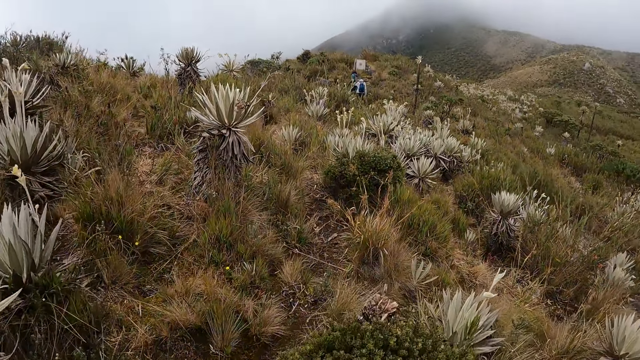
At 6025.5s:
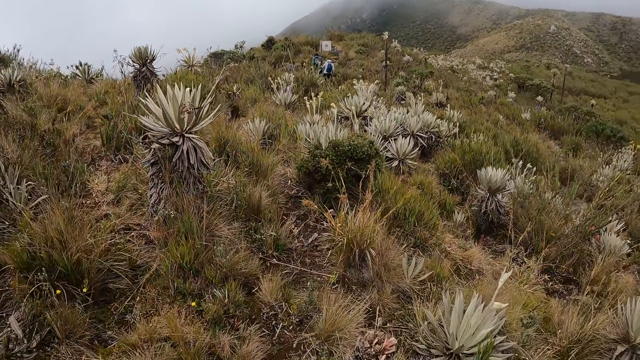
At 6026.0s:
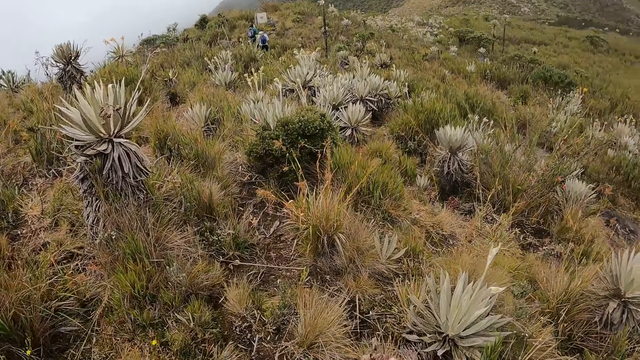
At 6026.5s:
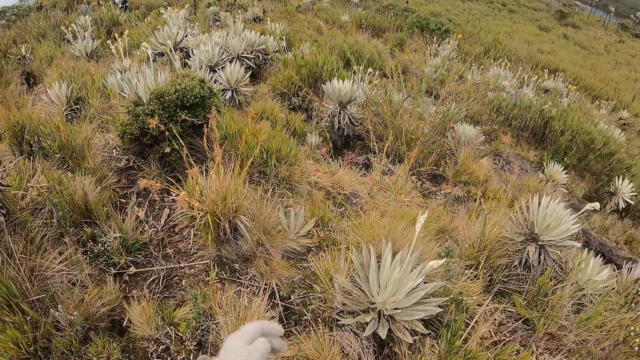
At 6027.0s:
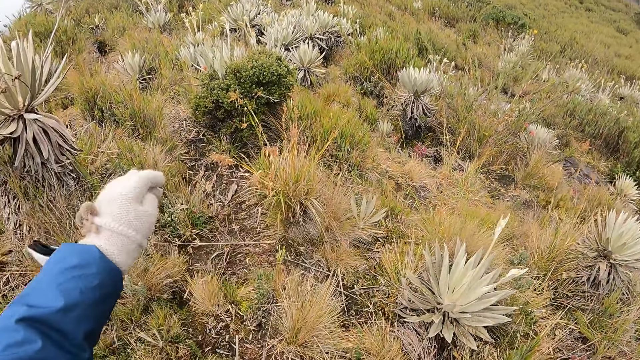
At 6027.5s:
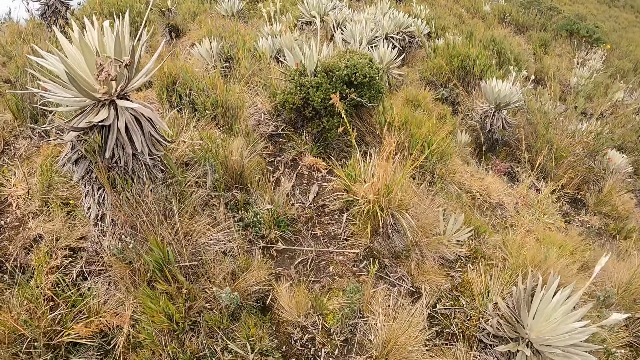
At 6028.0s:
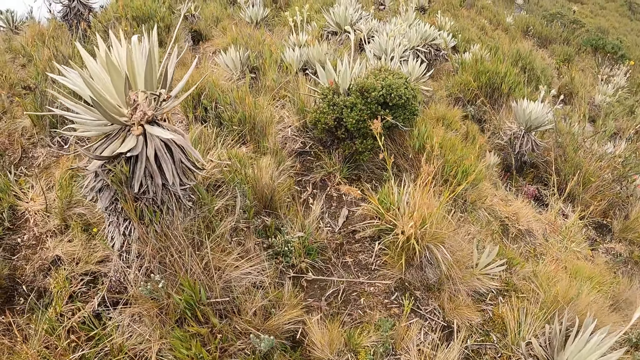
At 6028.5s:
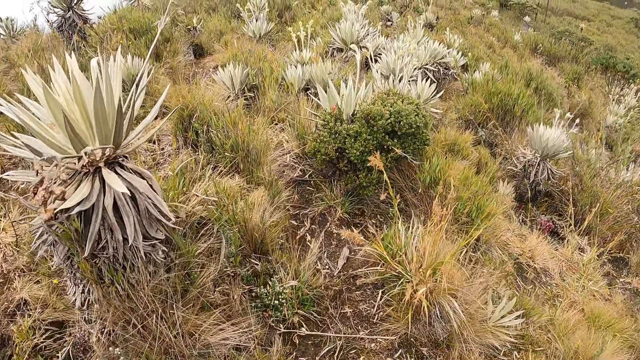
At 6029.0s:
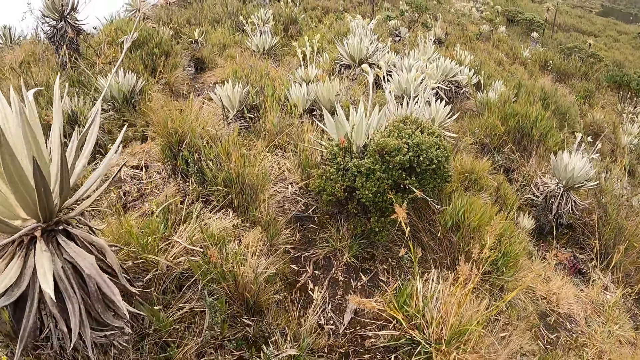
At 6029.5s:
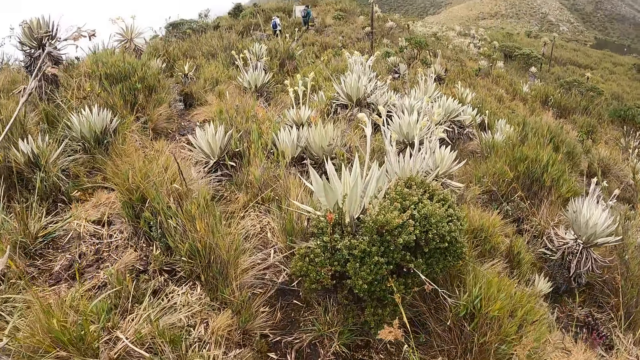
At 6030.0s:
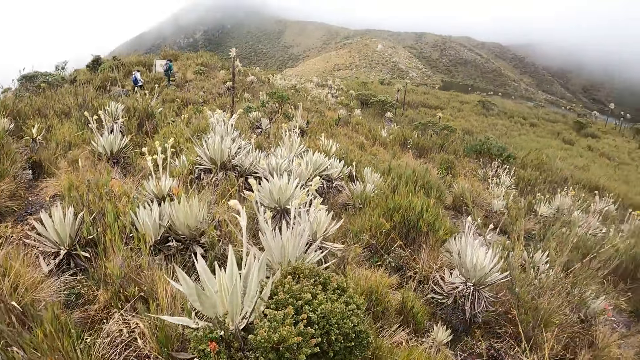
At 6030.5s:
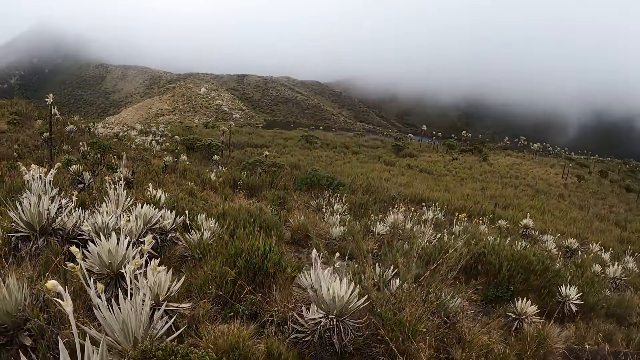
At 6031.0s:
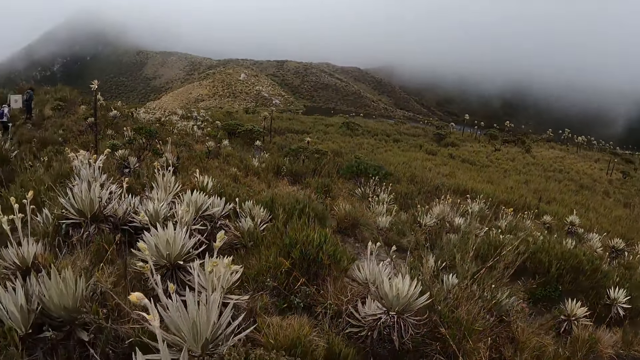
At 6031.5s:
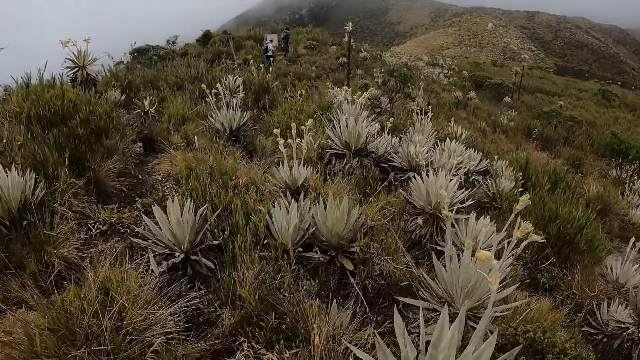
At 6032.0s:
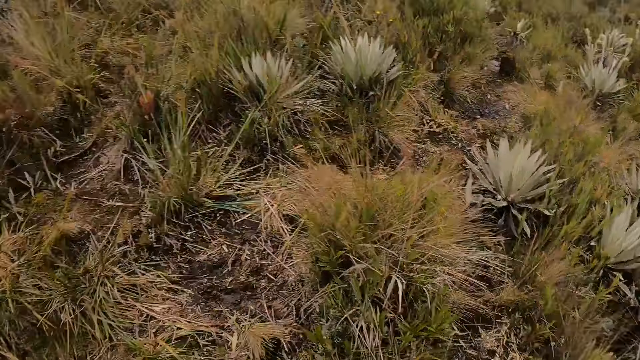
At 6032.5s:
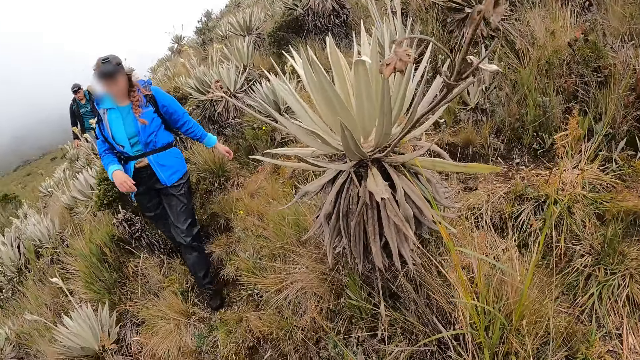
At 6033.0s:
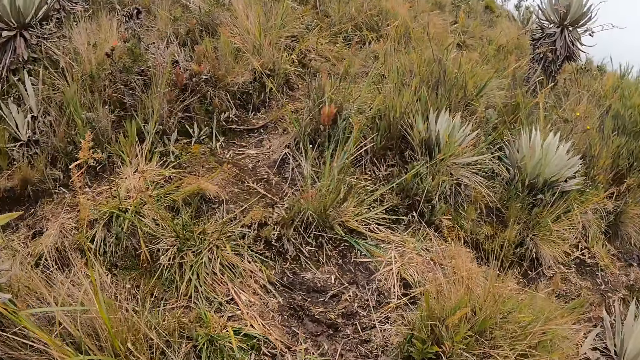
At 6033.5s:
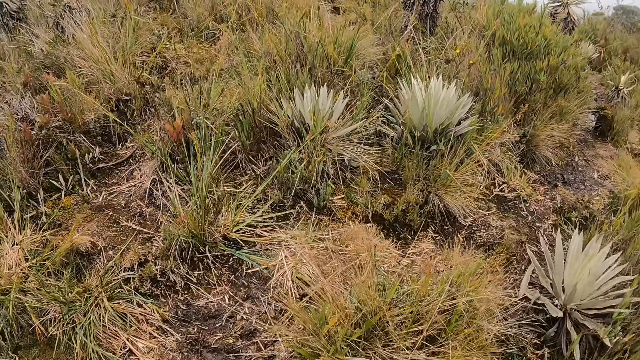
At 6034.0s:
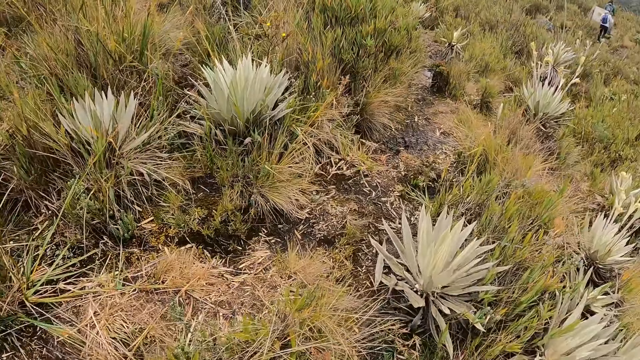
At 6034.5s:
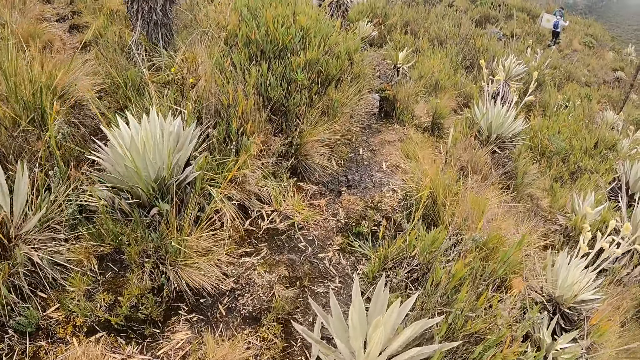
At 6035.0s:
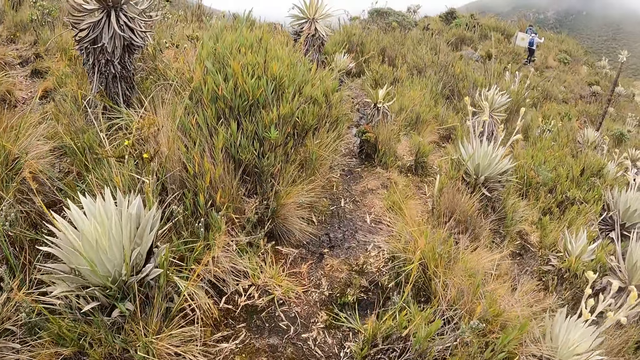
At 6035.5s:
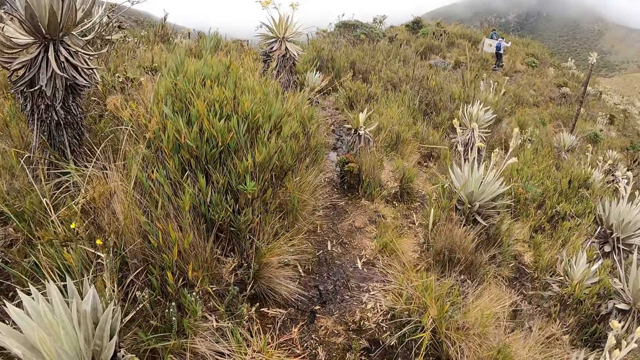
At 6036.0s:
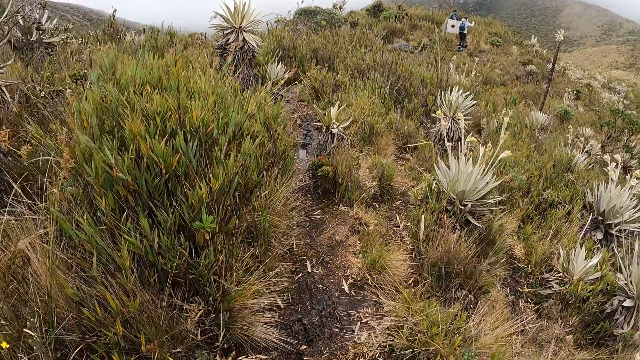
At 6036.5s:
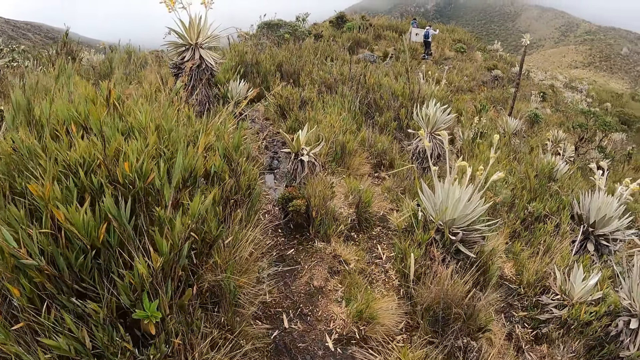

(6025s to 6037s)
The camera wearer waves his left hand towards some agaves. He walks on the pathway.

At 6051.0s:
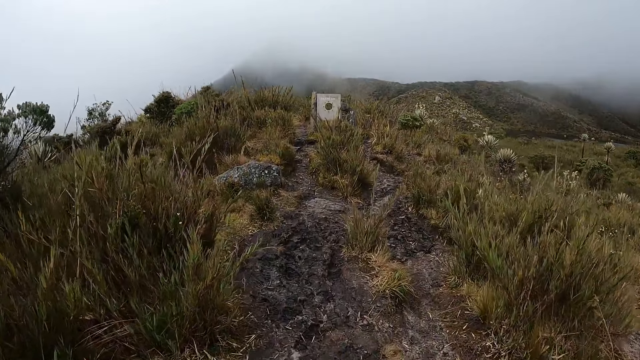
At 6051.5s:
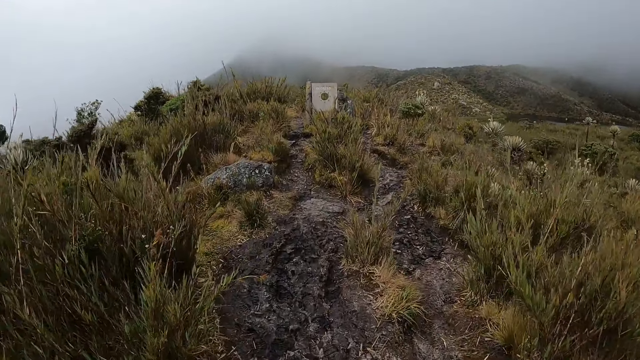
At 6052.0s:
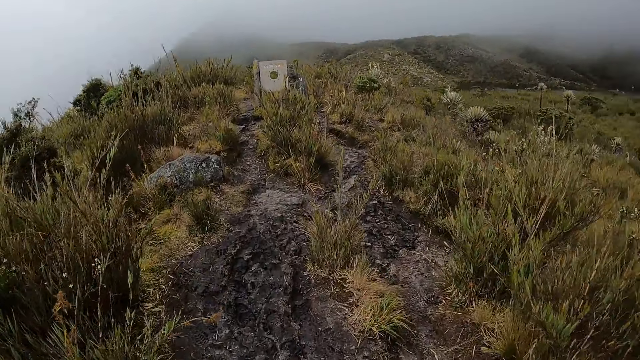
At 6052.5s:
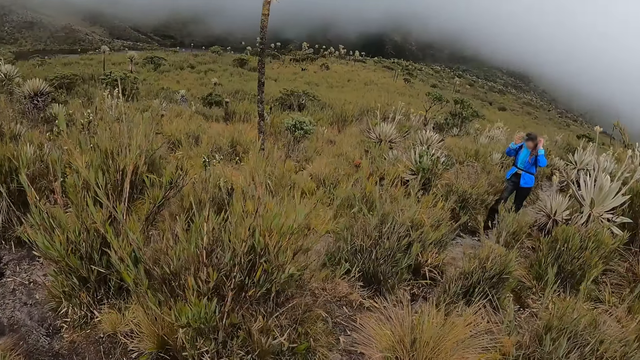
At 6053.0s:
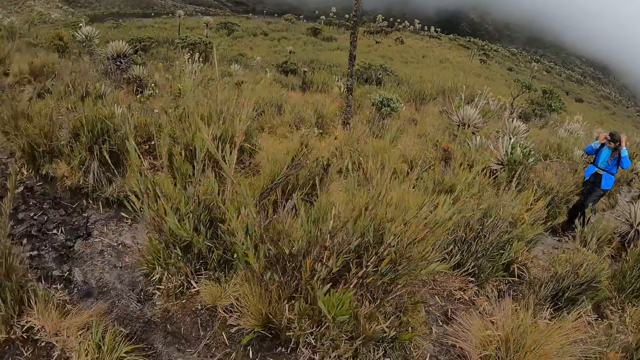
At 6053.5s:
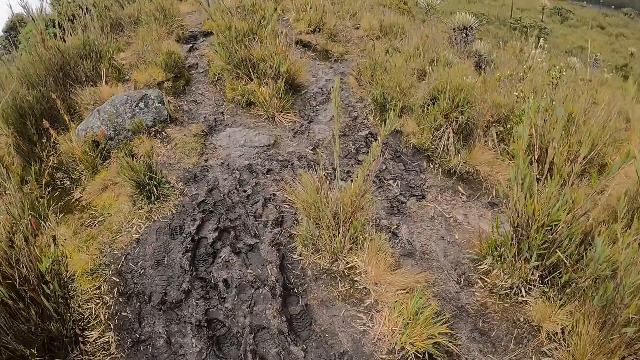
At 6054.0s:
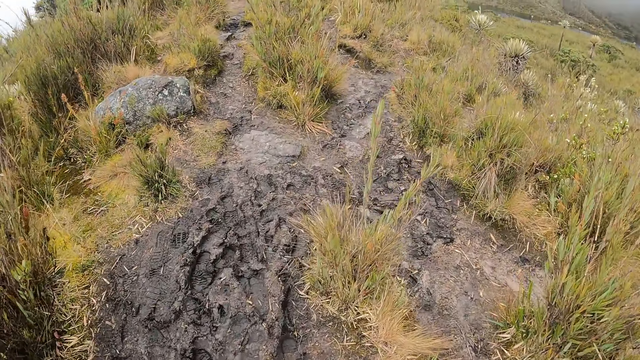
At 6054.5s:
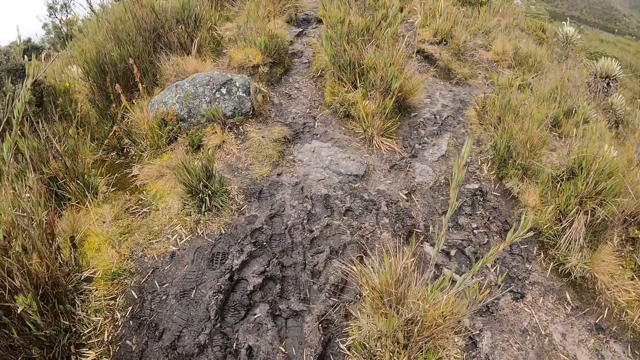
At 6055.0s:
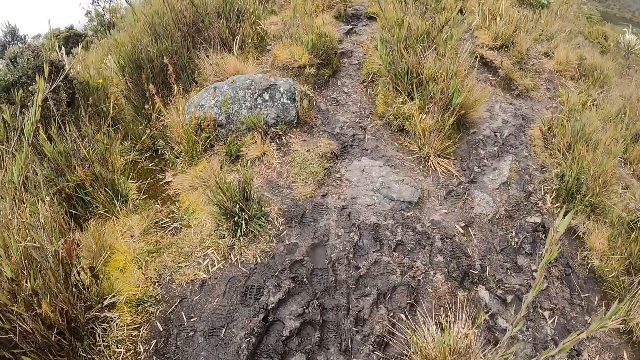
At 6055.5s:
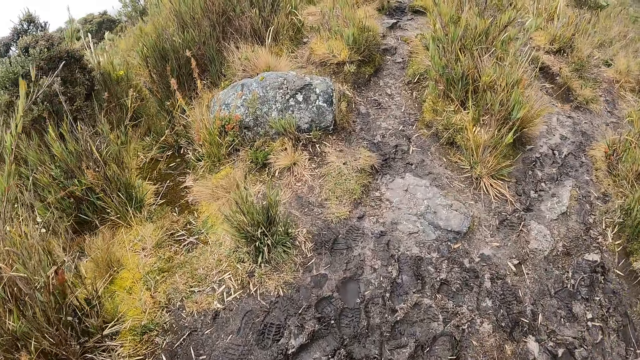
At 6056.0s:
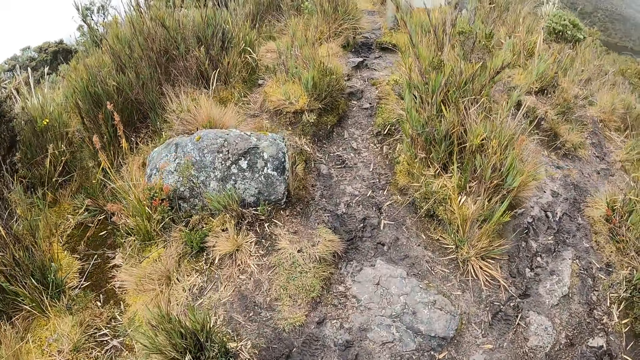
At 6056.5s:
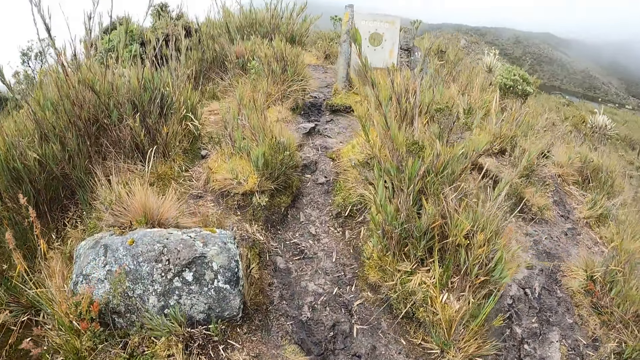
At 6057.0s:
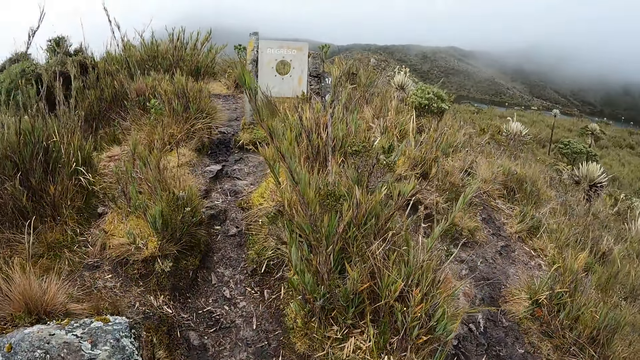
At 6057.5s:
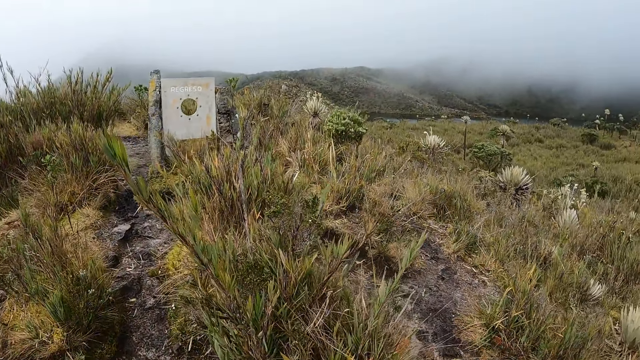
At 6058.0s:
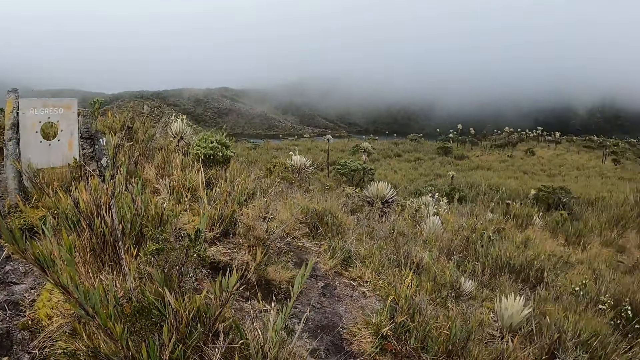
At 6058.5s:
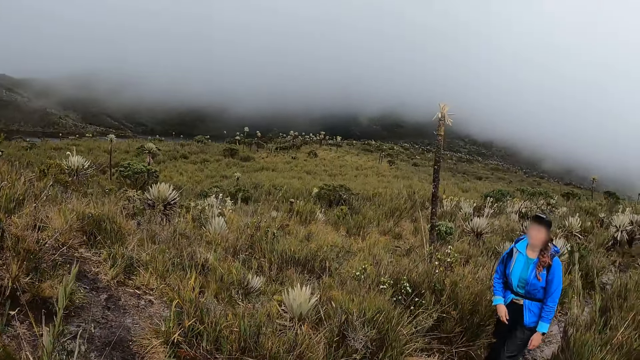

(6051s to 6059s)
The woman adjusts the camera on her head with both hands. The camera wearer looks around. They walk on the pathway. The woman interacts with the camera wearer.
